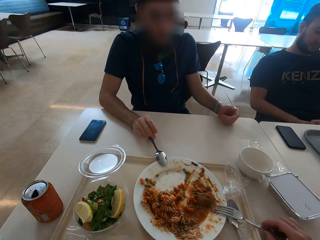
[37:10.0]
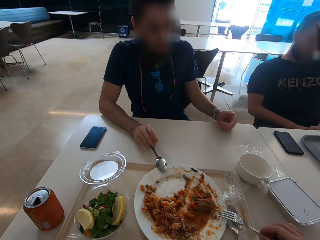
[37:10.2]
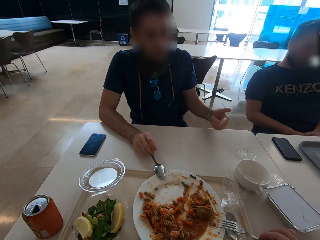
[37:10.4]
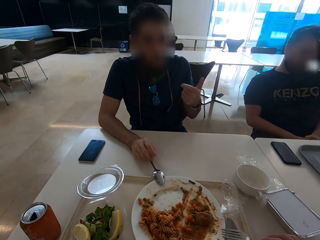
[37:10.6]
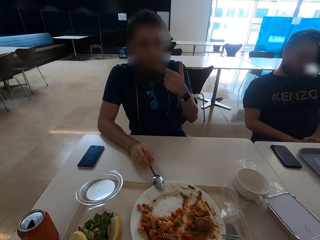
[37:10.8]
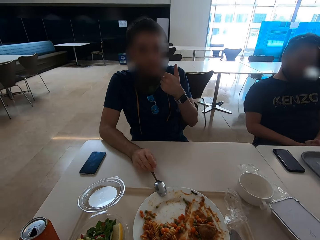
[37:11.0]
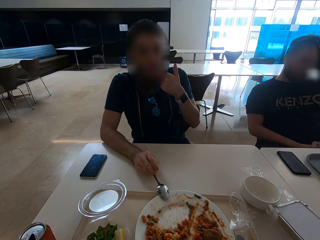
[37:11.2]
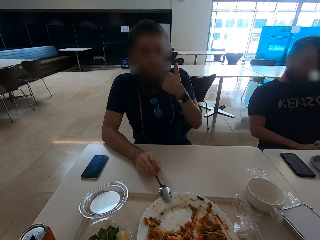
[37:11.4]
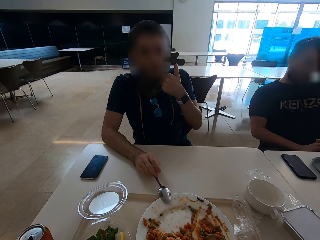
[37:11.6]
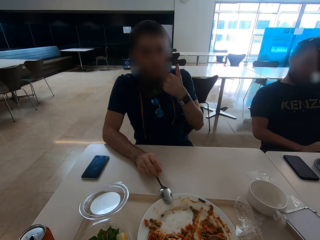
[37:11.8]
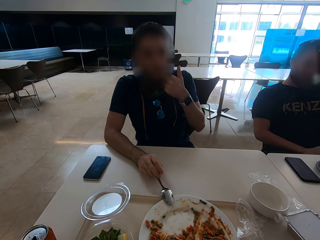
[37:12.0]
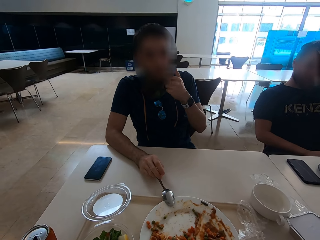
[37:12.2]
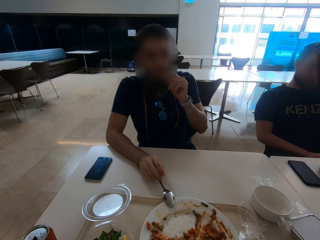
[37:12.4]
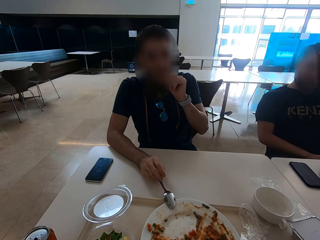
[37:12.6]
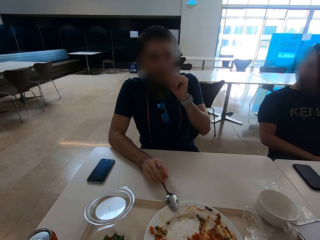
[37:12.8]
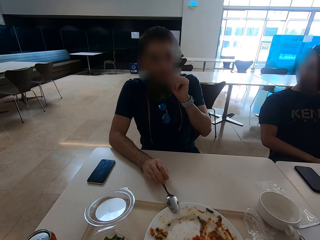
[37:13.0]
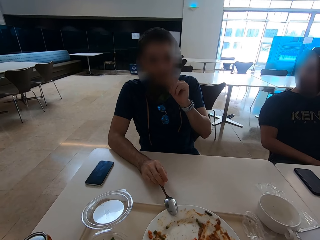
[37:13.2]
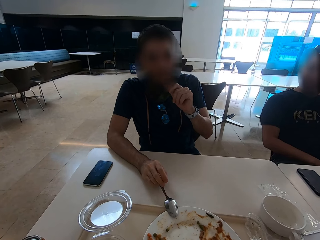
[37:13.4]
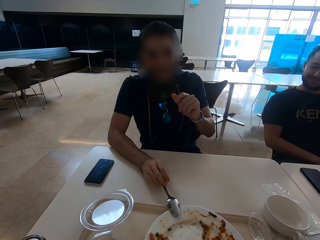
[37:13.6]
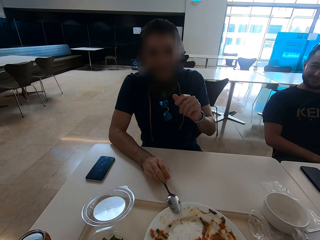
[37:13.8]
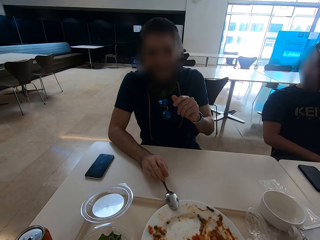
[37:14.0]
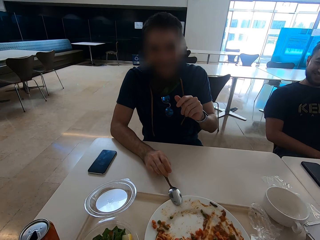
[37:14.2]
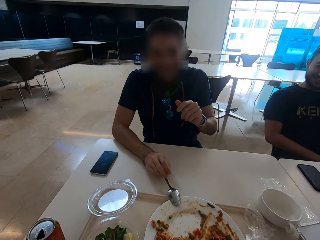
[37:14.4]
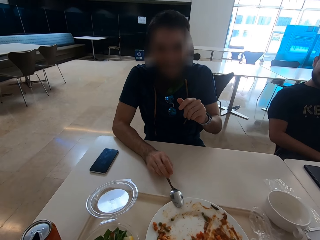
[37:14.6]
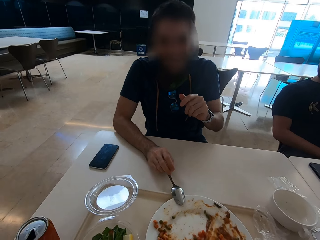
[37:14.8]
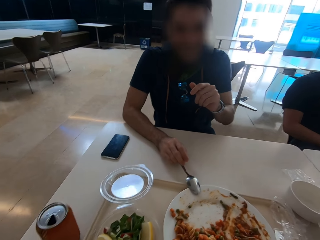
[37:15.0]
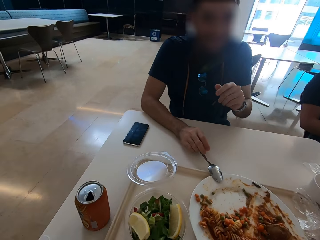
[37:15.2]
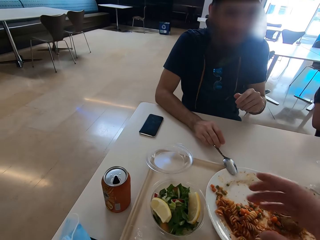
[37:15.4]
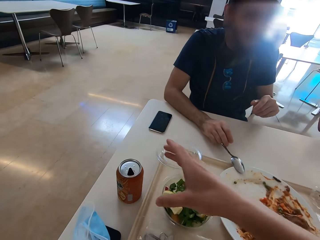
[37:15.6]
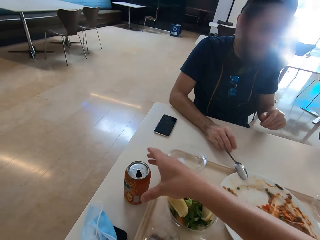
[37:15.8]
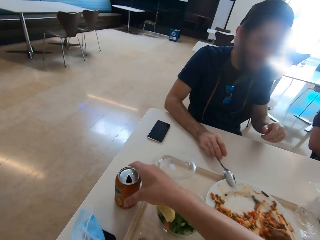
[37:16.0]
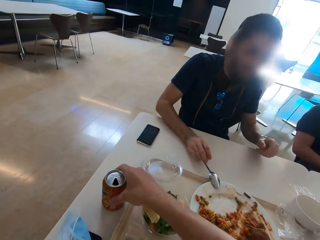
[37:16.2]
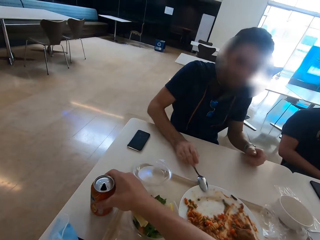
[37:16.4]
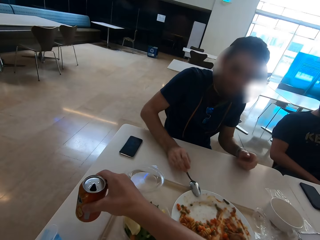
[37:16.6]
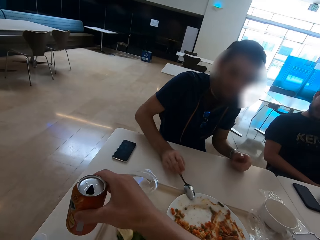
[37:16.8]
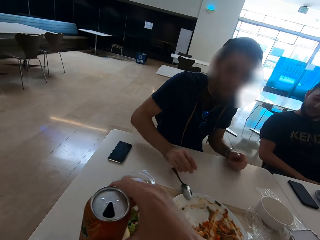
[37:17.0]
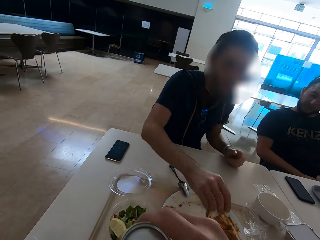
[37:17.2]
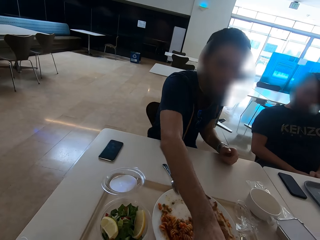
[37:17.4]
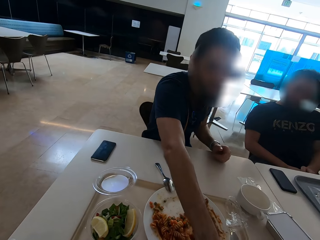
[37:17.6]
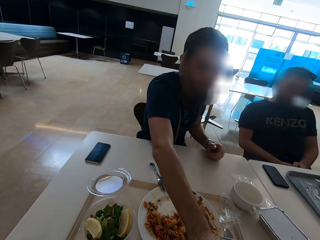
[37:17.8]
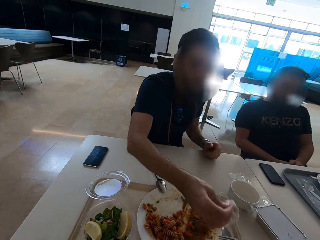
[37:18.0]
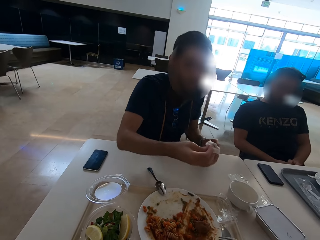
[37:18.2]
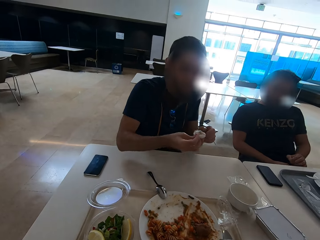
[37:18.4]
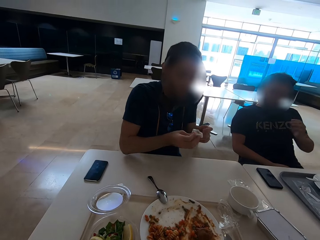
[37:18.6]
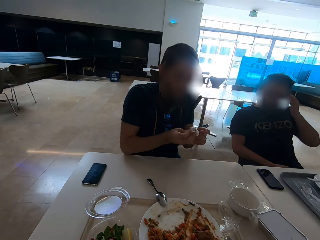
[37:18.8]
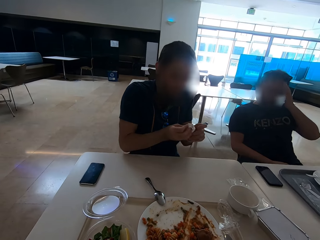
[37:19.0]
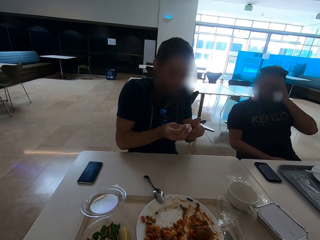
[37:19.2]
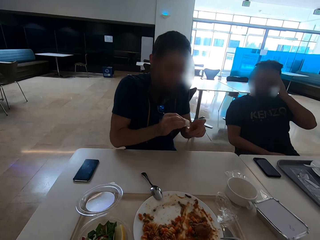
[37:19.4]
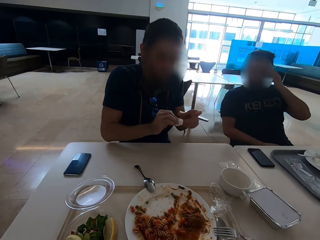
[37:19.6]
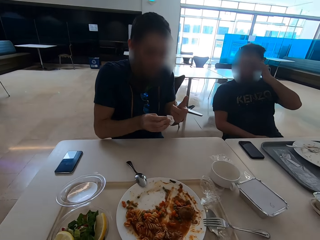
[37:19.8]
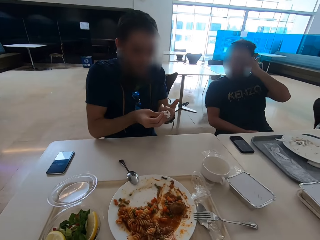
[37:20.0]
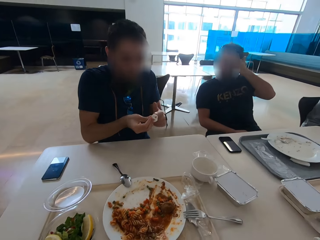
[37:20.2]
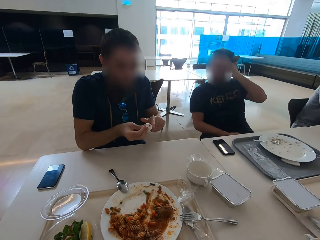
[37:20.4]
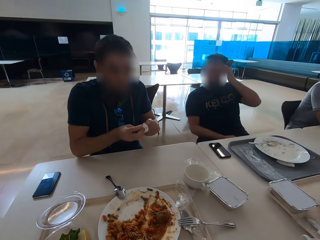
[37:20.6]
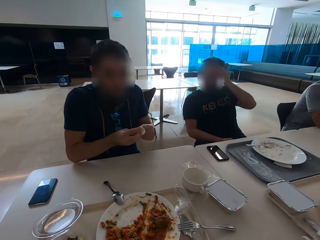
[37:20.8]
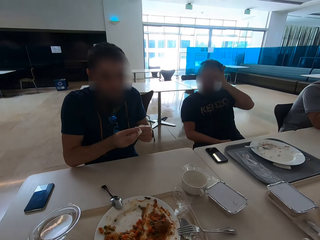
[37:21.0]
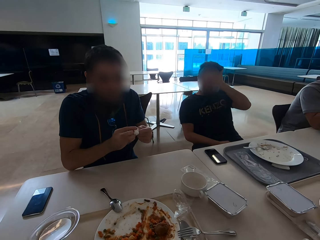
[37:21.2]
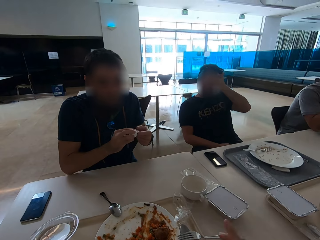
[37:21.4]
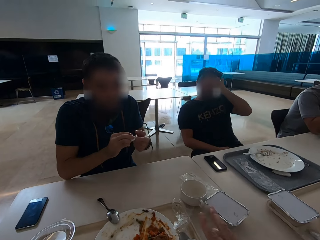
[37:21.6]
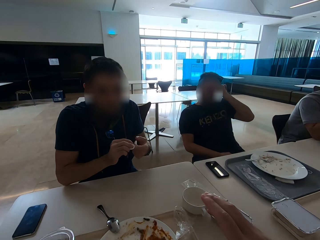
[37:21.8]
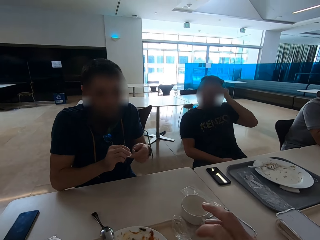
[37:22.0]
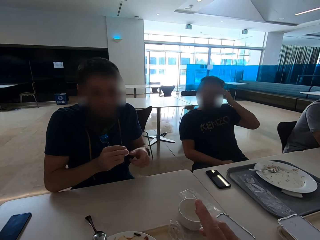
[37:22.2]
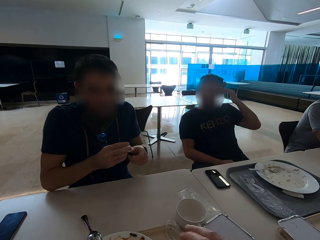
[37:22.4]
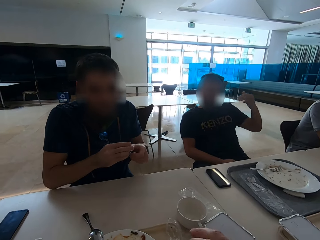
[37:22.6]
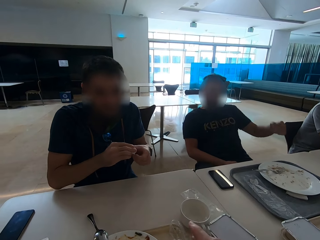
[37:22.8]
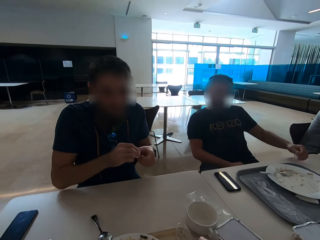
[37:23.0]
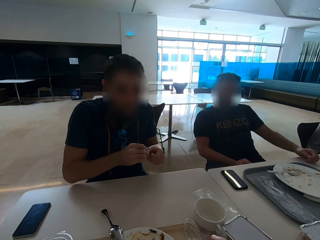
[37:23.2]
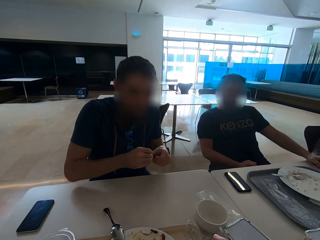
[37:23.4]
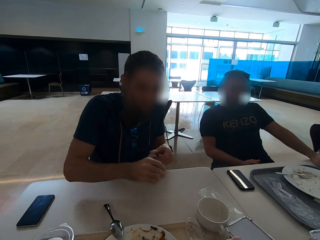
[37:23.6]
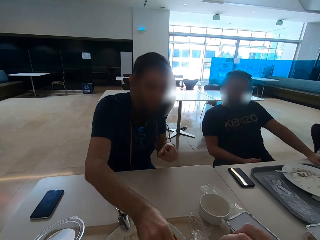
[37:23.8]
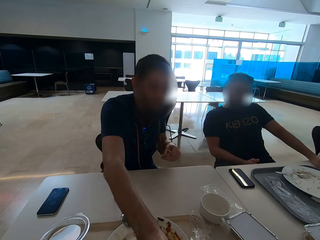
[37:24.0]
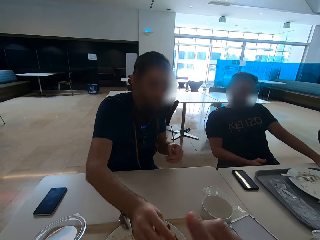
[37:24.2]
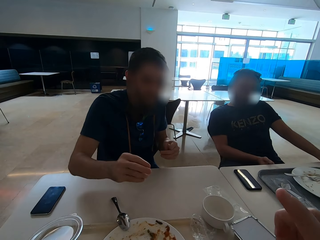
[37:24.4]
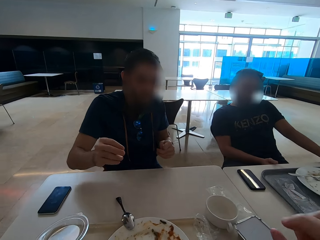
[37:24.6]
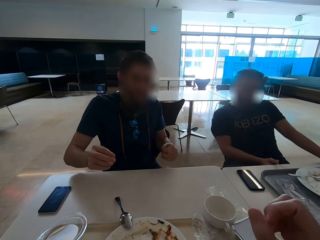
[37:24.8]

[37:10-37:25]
A man licks his fingers. The camera wearer picks up a soda can from the table. They drink something. The man picks up a tissue from the table. He wipes fingers with the tissue. Another man rubs his face. The camera wearer speaks with gestures.

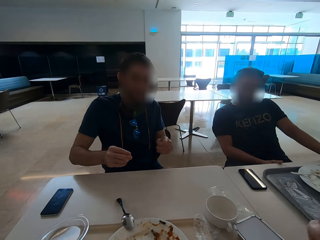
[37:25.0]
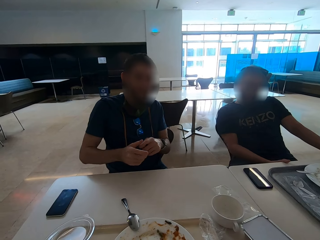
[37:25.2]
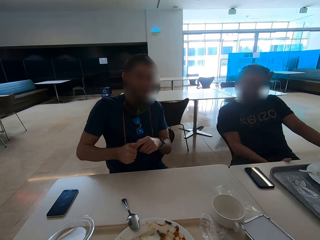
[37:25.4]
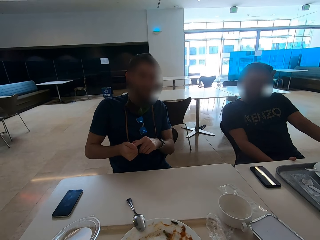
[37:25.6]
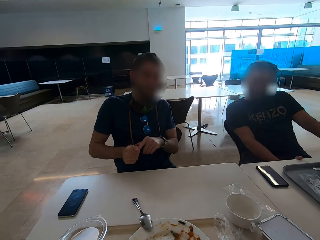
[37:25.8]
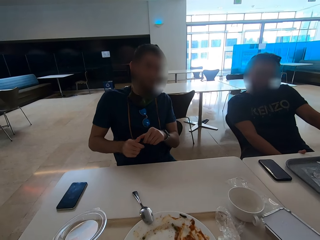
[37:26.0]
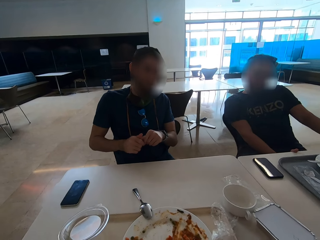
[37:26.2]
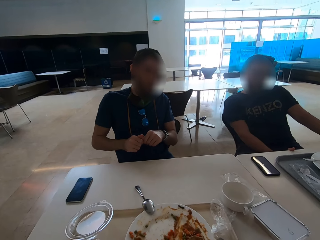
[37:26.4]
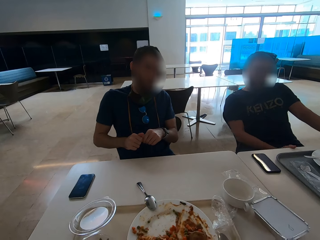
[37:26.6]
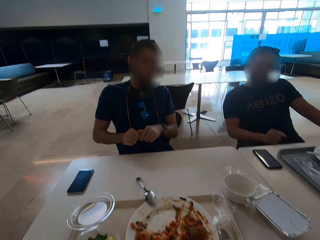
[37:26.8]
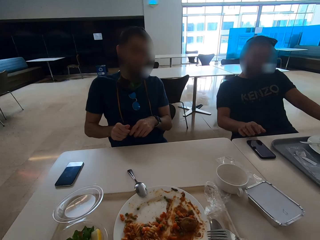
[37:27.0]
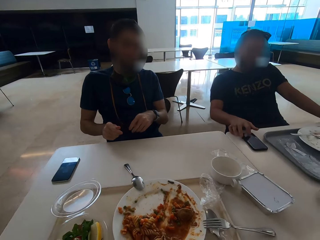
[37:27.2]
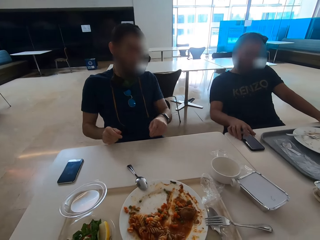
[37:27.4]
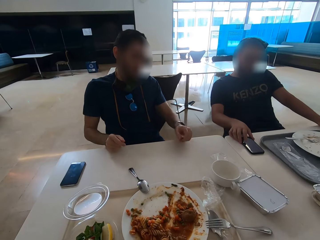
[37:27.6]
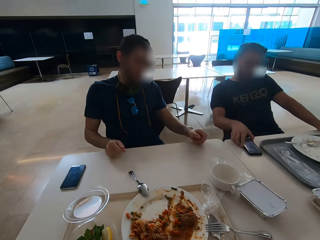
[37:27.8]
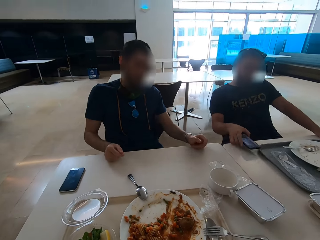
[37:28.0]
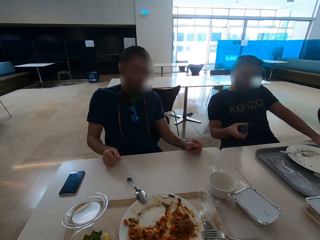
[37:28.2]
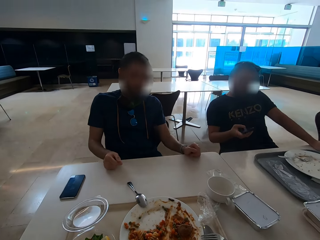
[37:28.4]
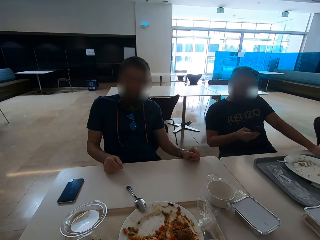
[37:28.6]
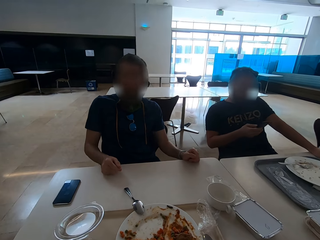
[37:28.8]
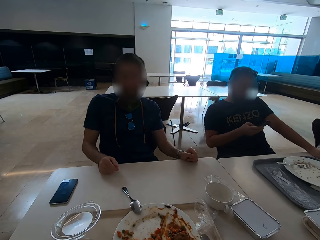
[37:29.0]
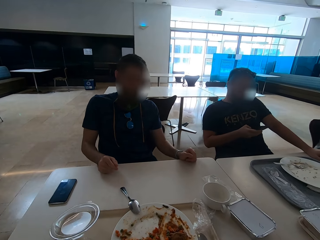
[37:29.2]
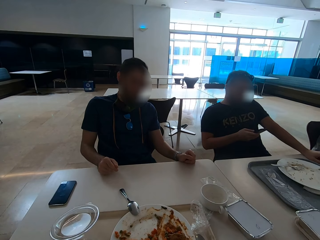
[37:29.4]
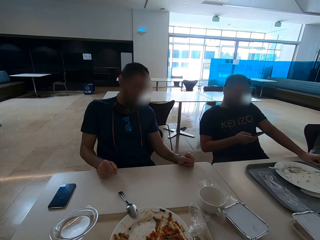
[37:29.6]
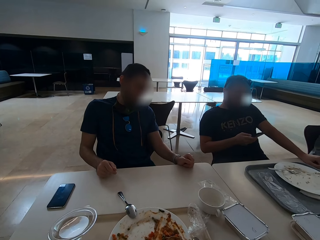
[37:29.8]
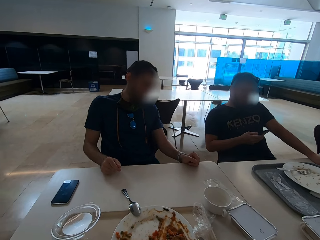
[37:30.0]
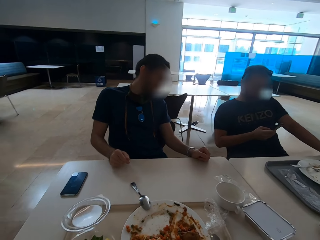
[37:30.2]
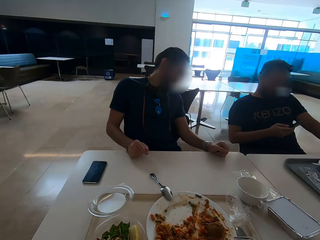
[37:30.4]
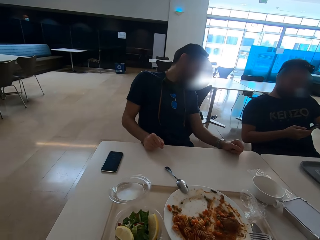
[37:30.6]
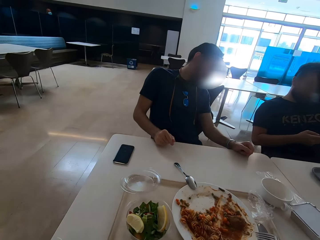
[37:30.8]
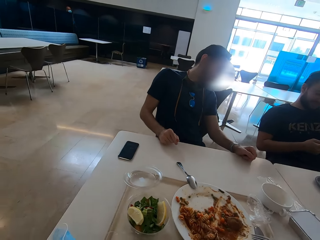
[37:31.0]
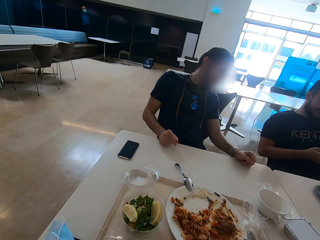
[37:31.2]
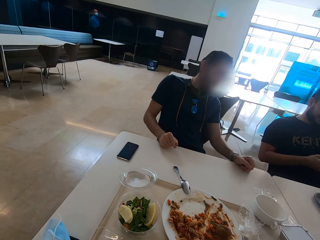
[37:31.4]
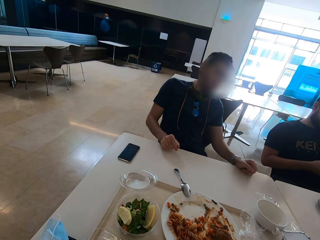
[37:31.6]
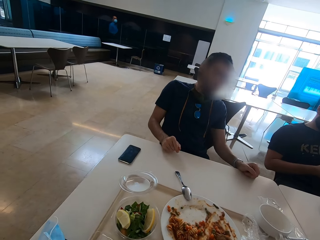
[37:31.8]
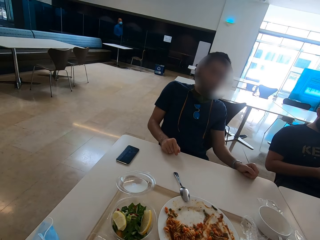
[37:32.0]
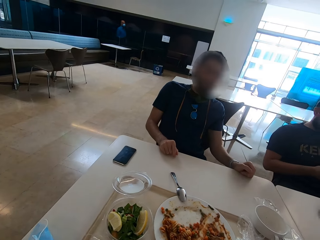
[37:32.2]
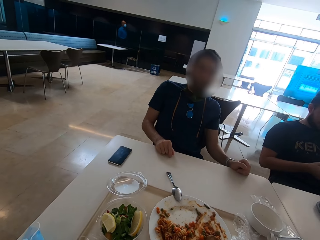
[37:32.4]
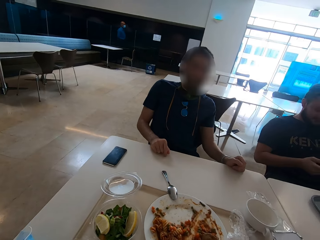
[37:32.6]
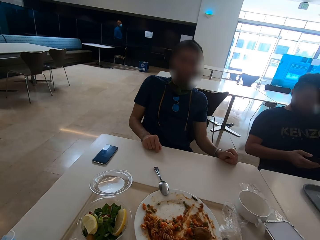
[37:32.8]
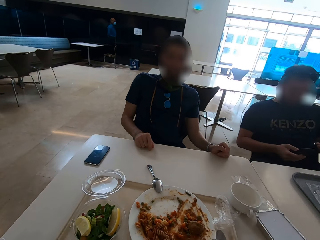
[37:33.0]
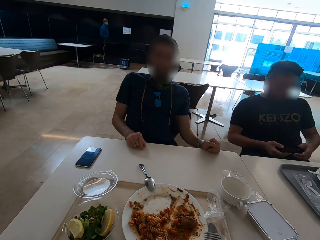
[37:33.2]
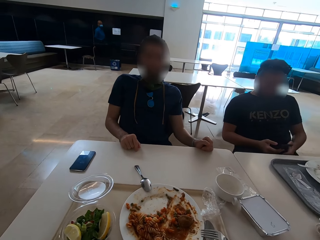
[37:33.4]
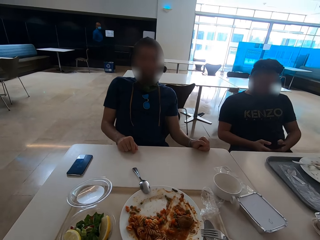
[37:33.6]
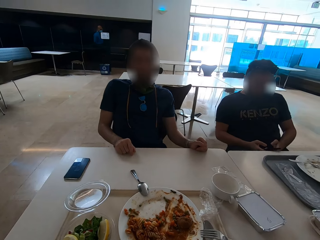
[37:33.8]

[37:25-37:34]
A man wipes his left hand fingers with the right hand. Another man picks up a phone from the table. He operates the phone. He scrolls the phone.
